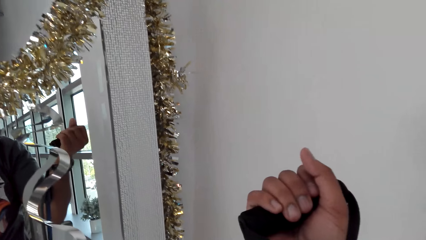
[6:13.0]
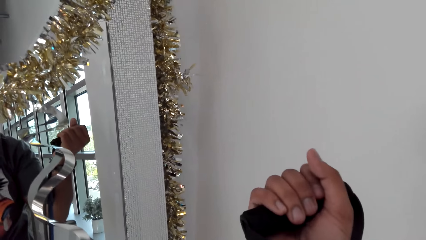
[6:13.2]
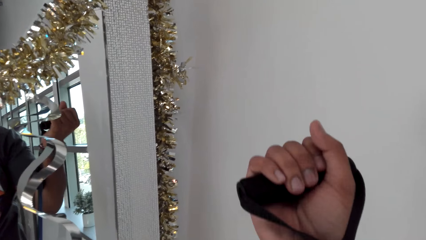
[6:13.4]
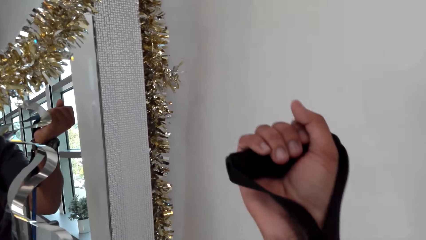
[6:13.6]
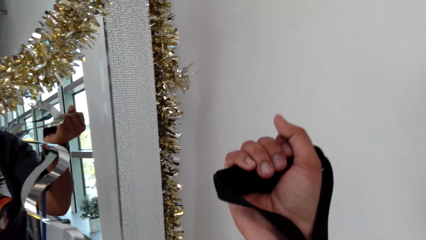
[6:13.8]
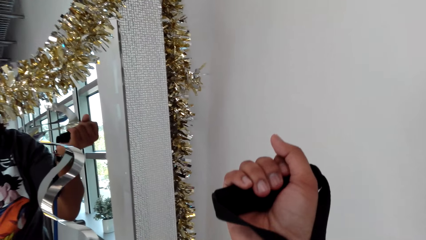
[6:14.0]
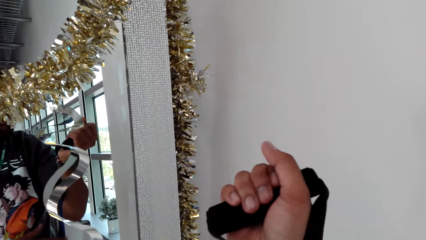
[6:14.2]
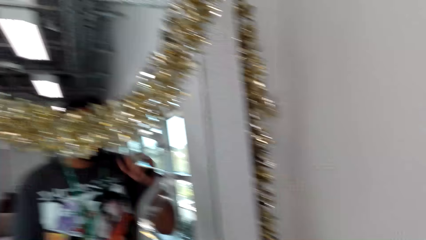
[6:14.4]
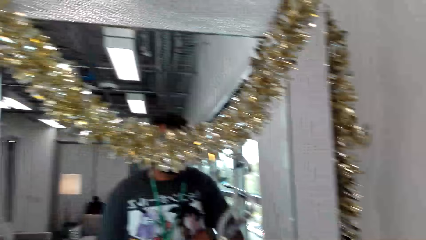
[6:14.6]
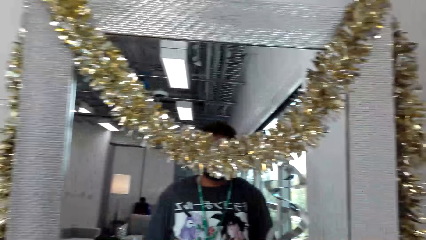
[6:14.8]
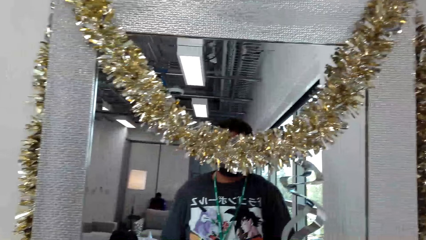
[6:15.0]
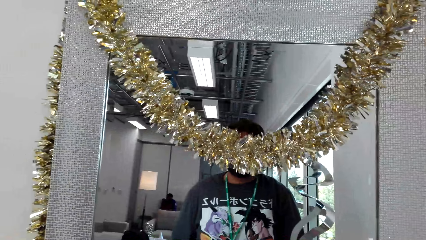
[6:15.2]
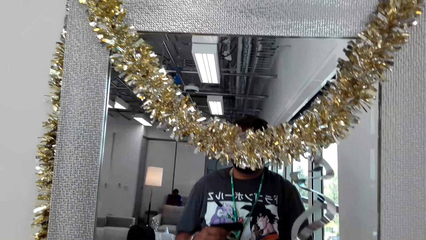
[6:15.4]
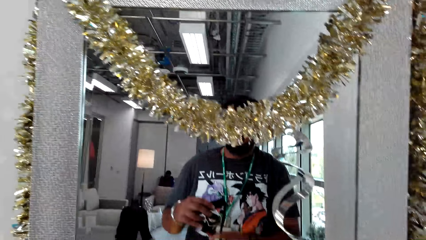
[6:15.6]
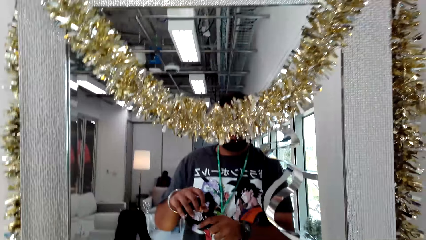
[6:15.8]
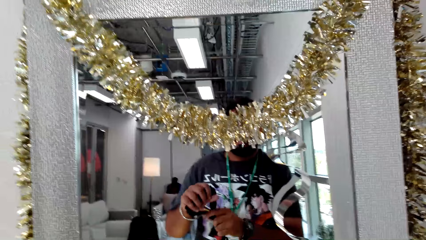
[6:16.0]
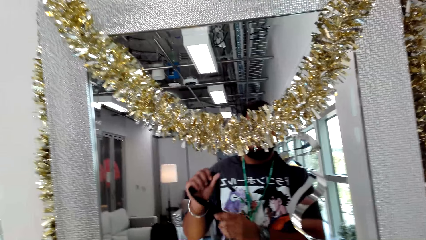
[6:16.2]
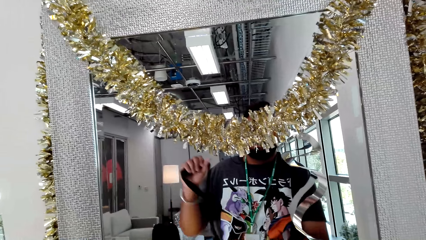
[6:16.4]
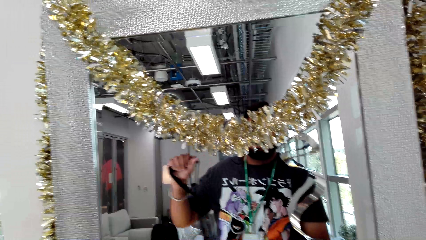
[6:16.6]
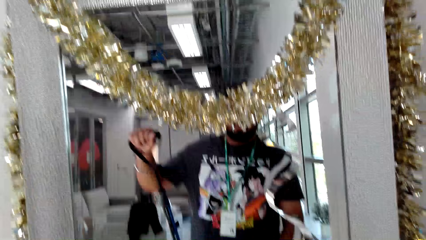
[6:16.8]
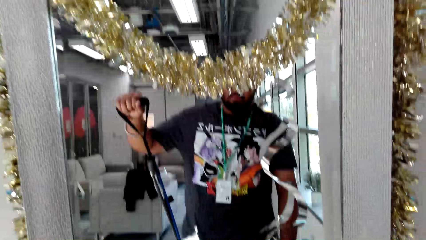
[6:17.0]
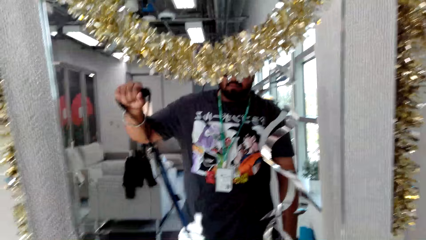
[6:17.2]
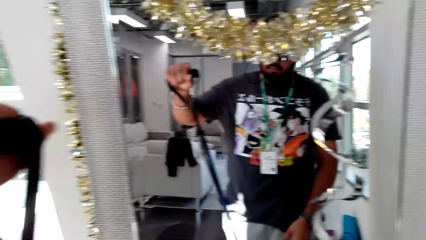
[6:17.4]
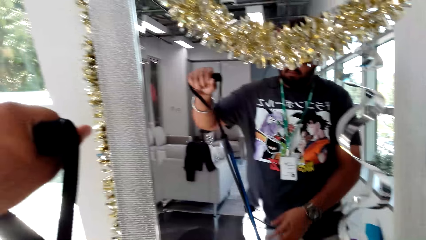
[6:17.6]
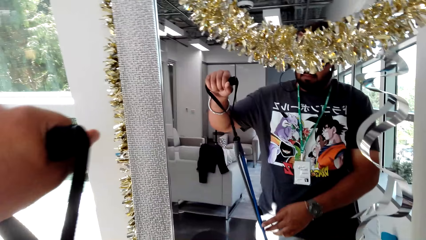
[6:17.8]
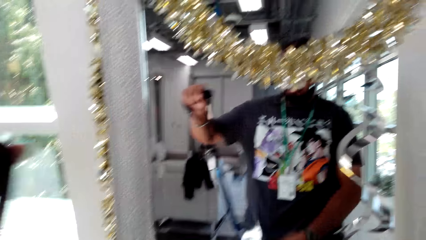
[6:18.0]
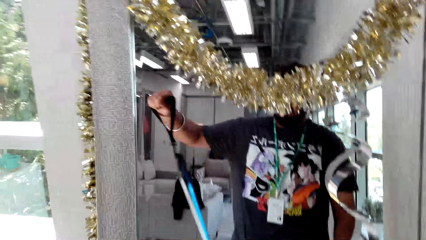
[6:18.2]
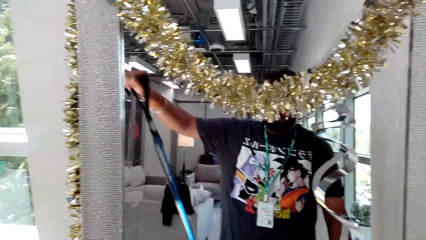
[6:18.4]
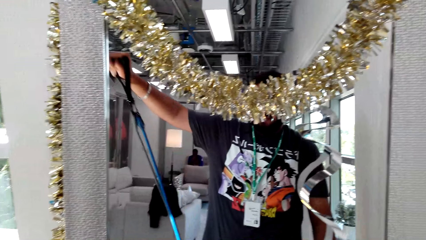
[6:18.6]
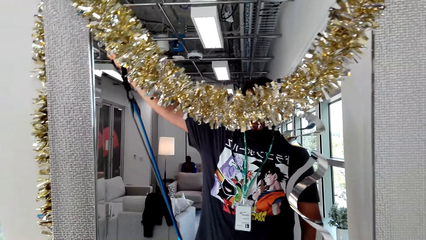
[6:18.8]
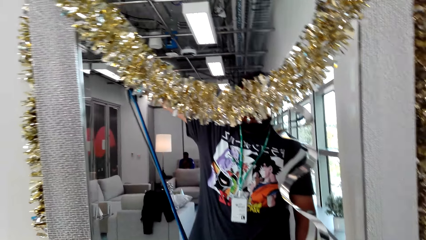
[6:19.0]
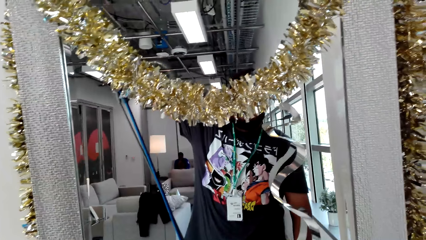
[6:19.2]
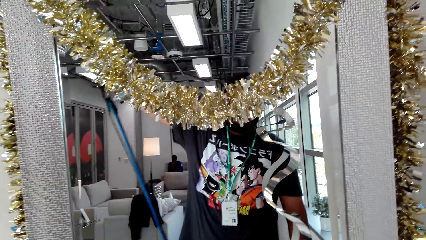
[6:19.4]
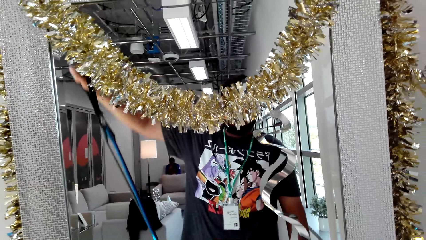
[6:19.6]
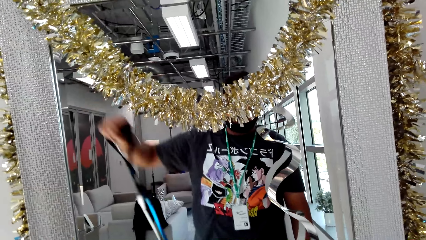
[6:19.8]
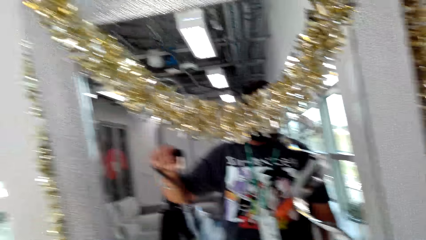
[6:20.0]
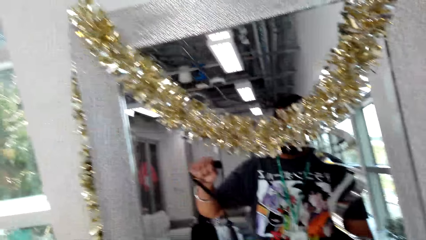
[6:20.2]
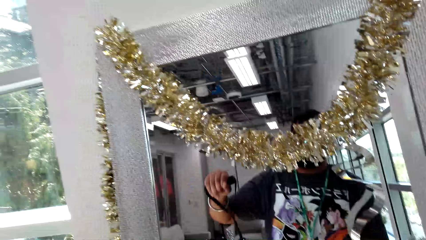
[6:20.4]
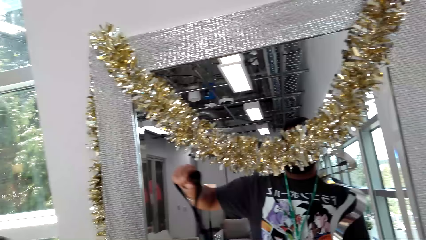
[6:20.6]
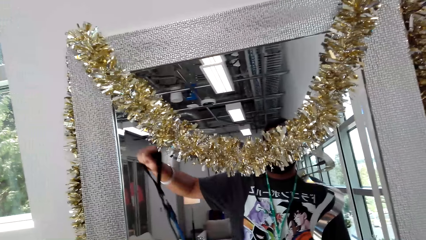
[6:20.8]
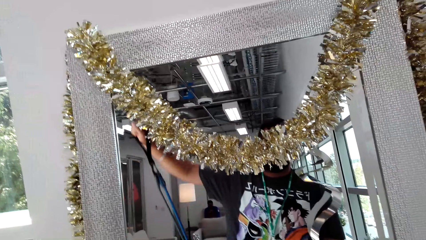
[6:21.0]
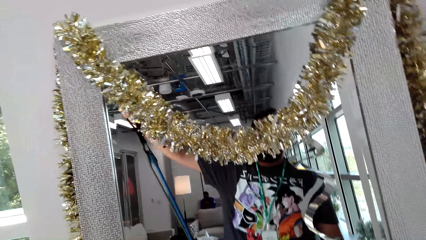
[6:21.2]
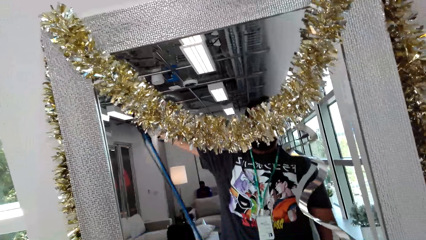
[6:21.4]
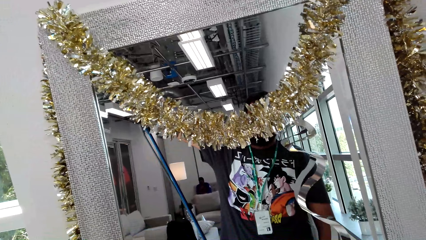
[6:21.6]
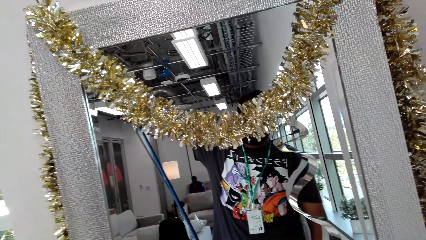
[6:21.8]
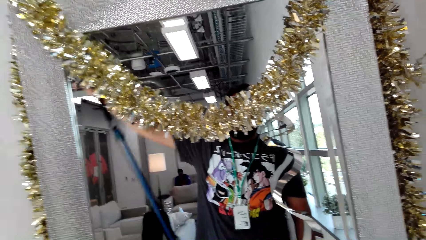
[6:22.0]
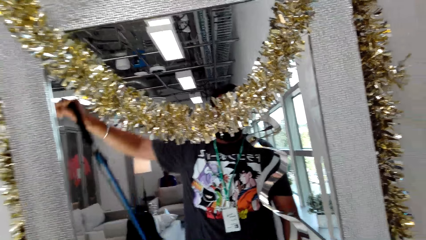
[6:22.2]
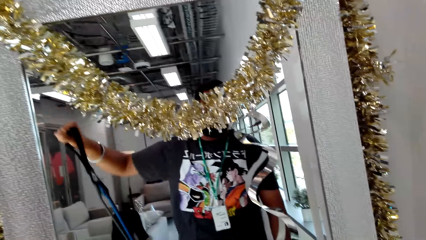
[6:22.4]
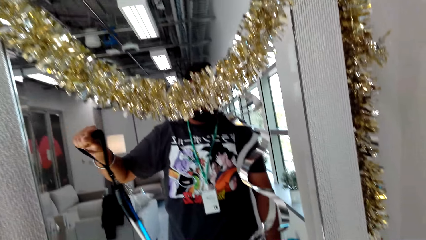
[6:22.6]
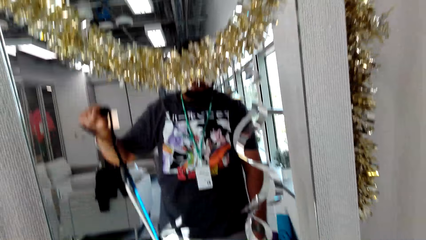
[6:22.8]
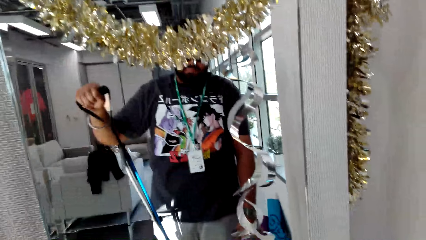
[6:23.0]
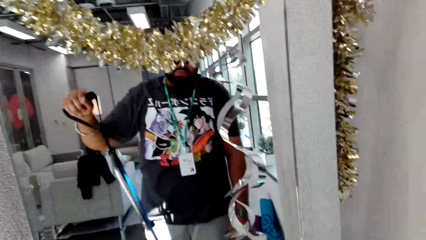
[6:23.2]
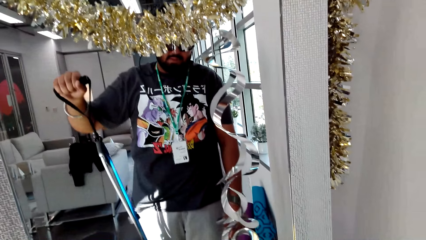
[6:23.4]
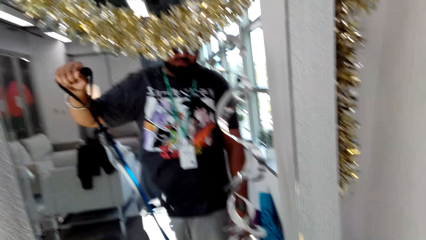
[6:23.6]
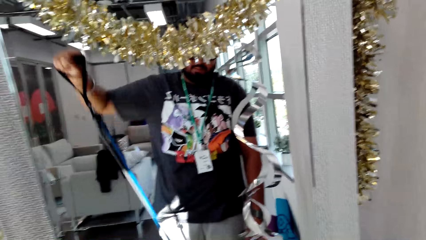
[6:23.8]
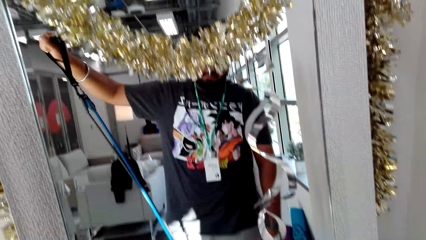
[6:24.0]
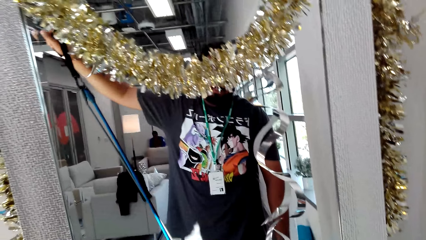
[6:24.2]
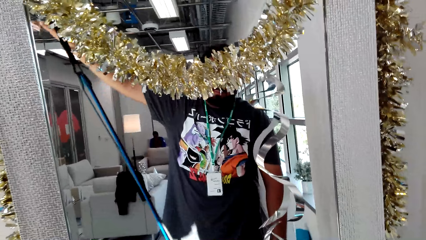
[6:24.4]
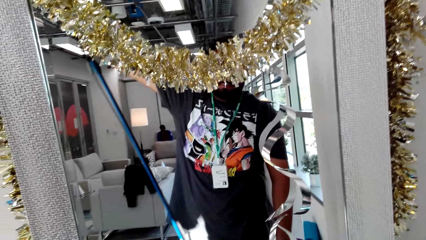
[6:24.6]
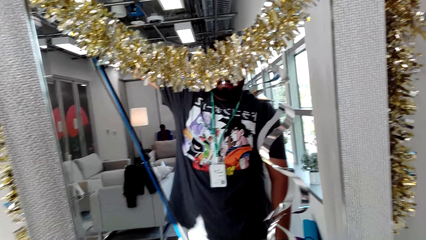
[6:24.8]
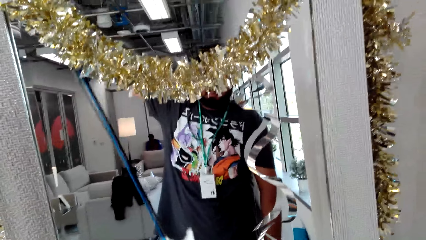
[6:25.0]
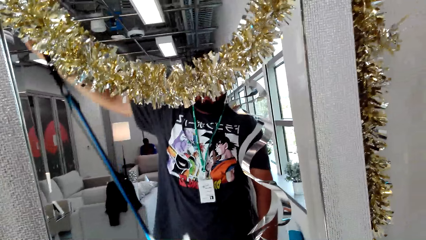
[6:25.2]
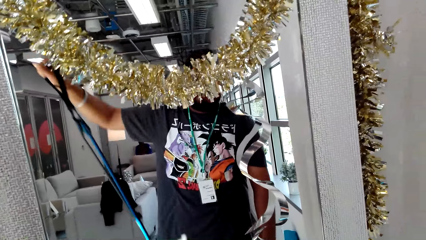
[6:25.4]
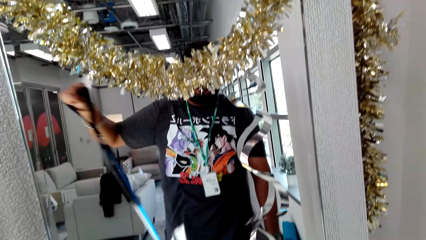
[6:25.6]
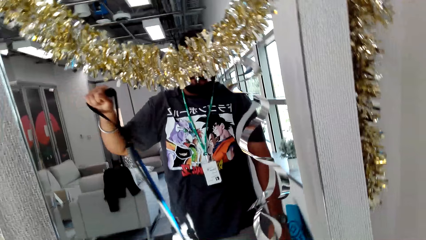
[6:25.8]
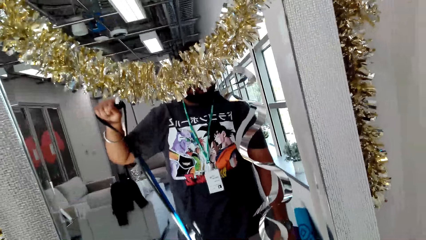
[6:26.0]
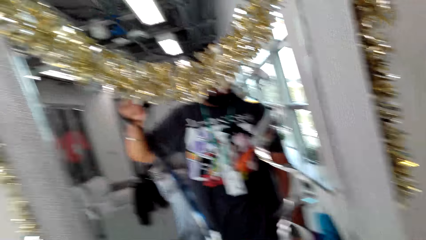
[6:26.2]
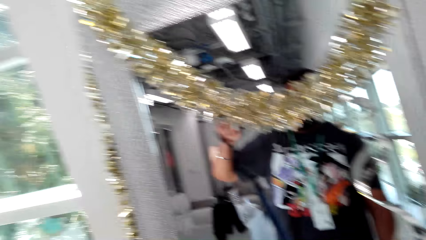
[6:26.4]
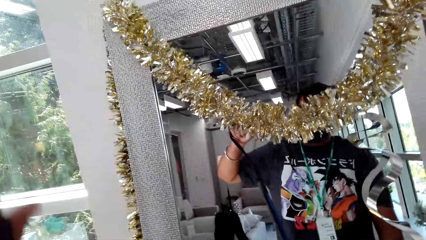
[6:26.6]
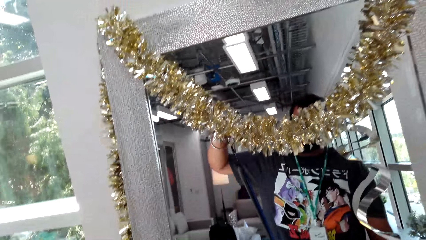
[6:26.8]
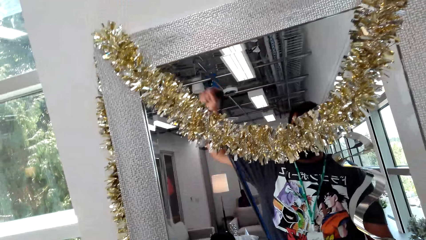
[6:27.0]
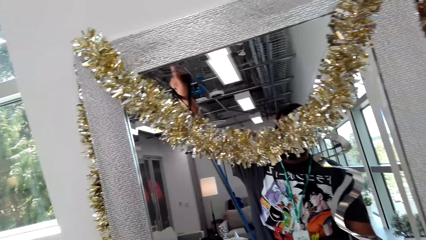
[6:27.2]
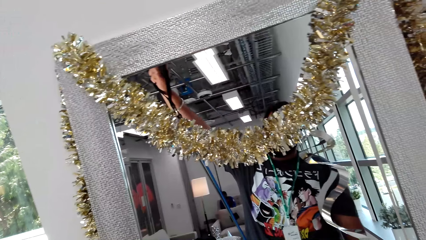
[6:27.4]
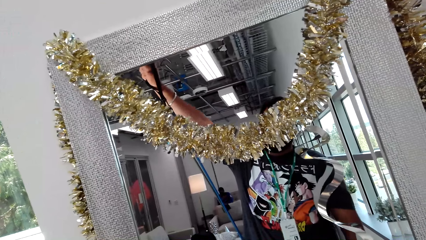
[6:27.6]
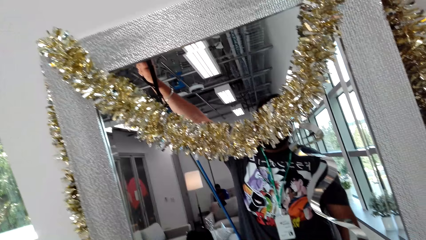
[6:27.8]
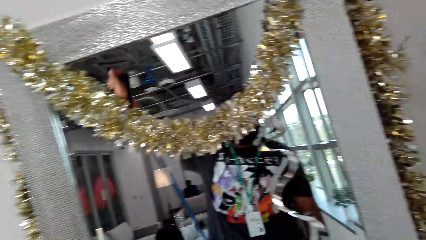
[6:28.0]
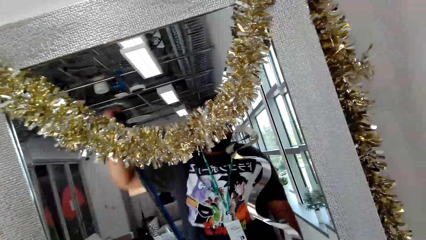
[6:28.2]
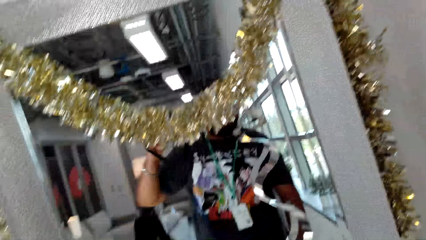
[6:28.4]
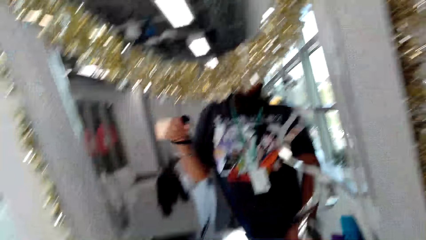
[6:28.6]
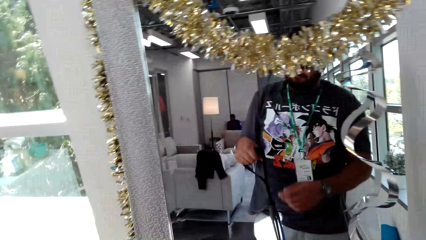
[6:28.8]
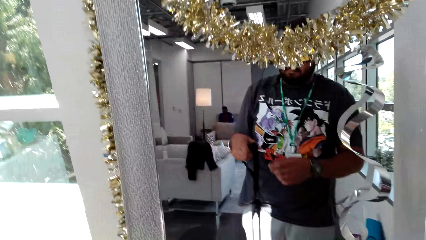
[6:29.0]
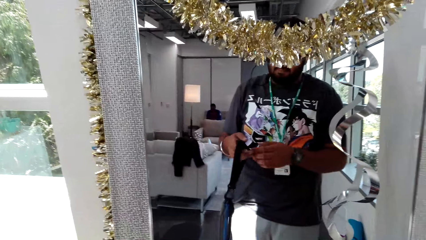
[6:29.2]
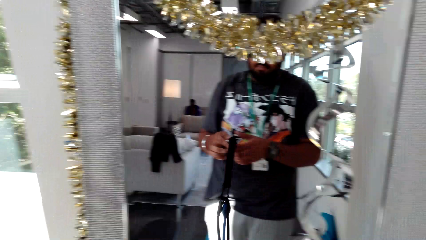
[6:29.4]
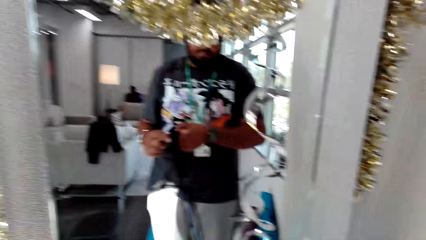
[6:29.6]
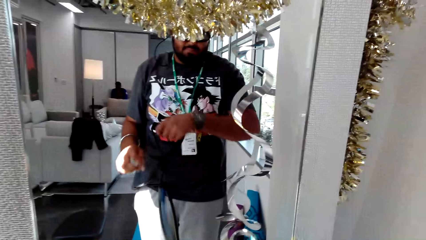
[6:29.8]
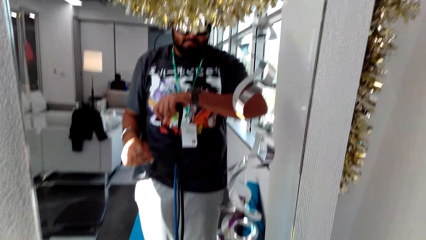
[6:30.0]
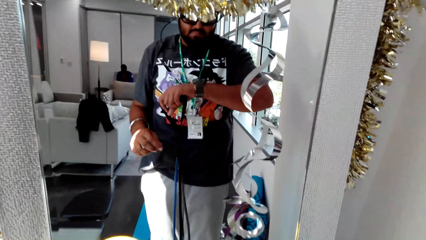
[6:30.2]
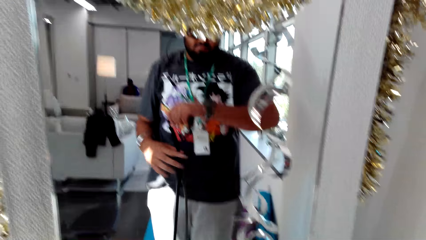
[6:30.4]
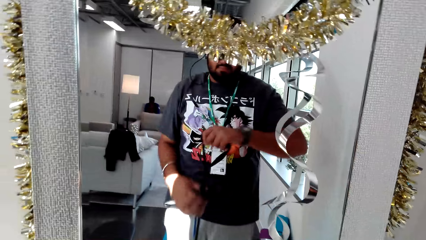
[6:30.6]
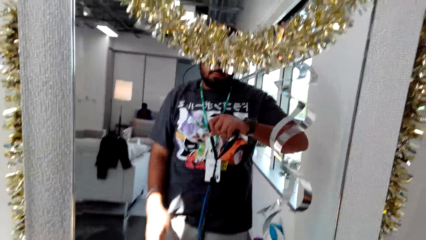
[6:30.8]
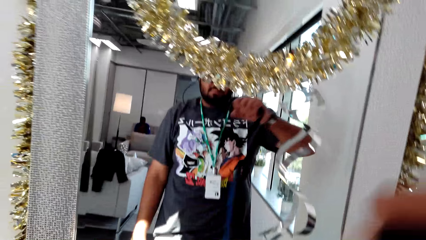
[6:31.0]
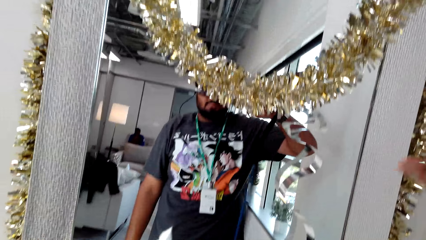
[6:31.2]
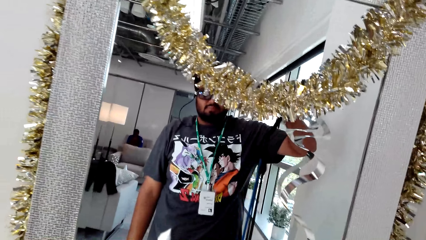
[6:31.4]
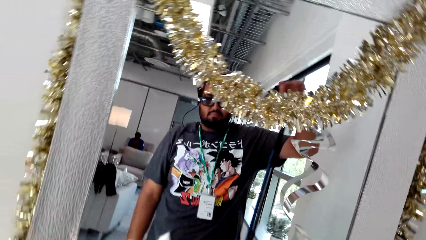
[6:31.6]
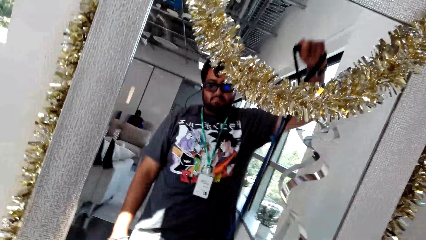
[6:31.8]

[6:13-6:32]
The camera wearer changes the resistance band to the left hand. They do body fitness with the resistance band with the left hand. They take the resistance band with the right hand. They look at the watch. They do body fitness with the resistance band with the right hand.
